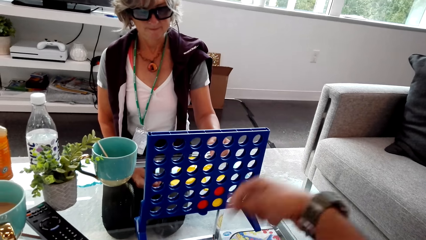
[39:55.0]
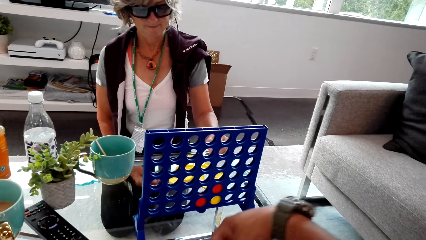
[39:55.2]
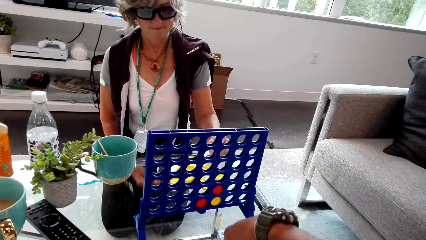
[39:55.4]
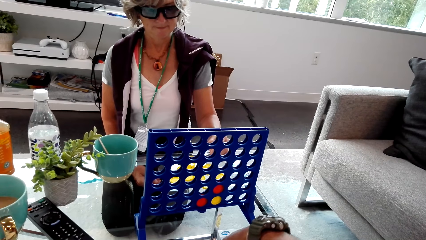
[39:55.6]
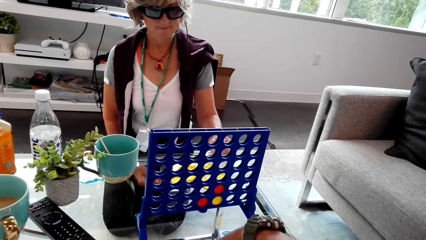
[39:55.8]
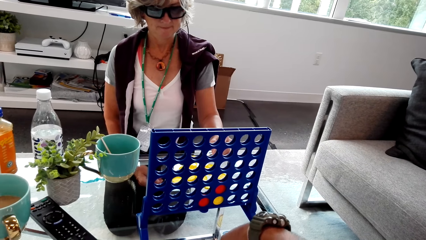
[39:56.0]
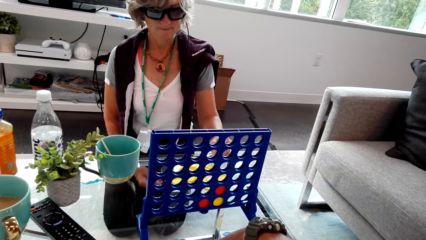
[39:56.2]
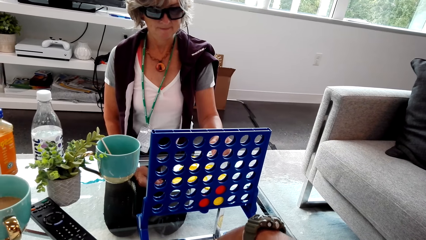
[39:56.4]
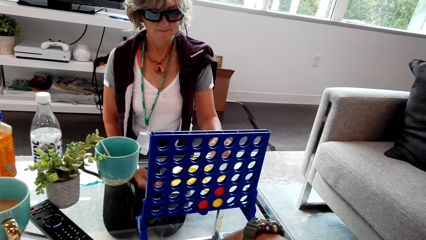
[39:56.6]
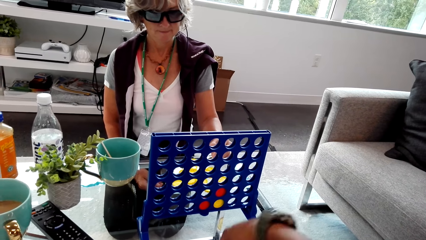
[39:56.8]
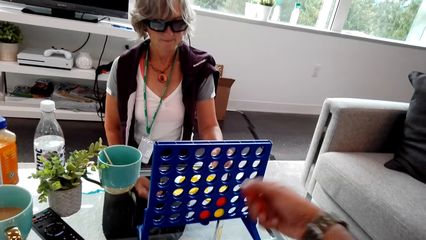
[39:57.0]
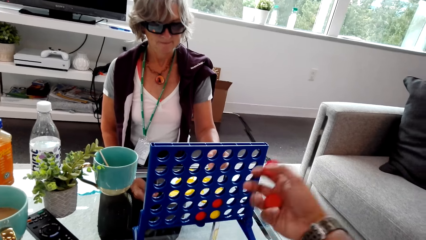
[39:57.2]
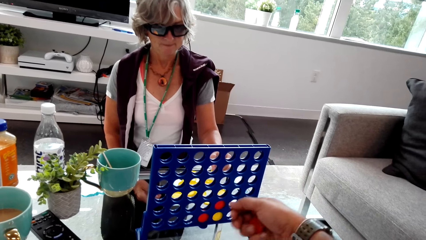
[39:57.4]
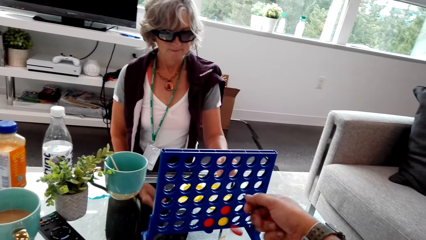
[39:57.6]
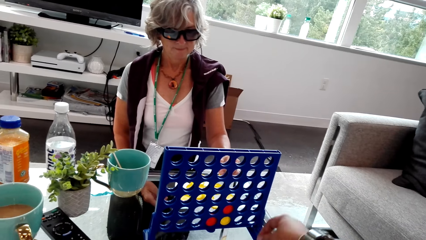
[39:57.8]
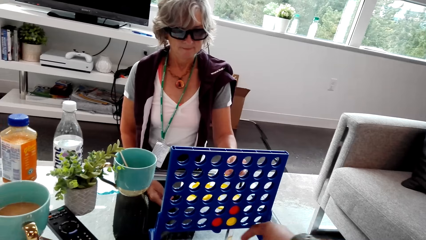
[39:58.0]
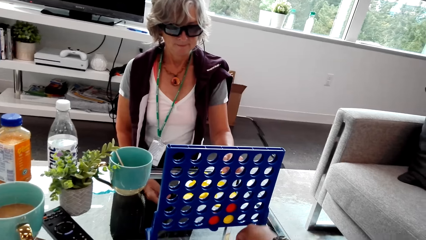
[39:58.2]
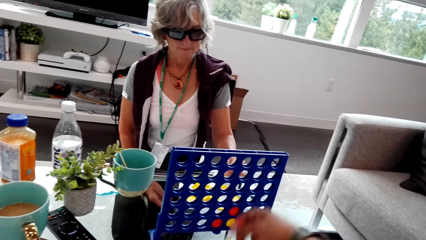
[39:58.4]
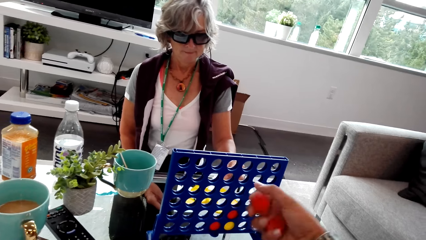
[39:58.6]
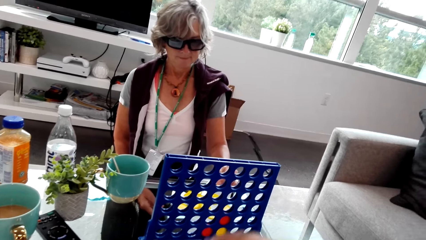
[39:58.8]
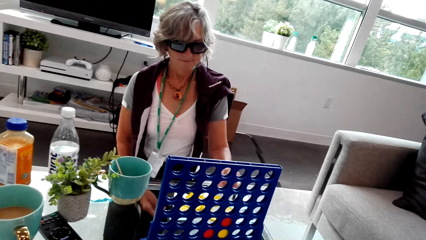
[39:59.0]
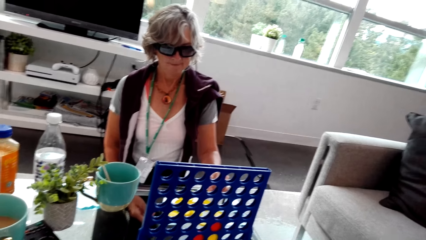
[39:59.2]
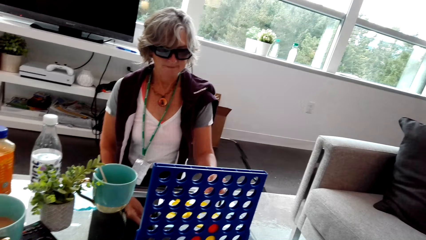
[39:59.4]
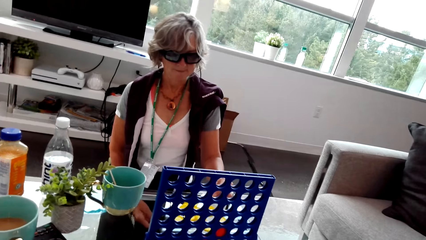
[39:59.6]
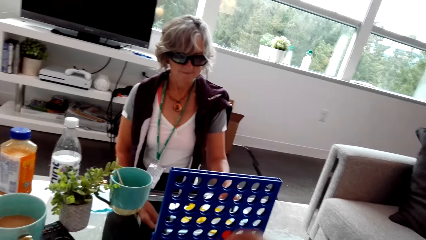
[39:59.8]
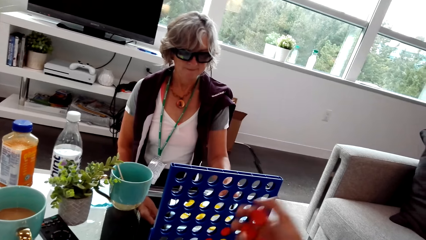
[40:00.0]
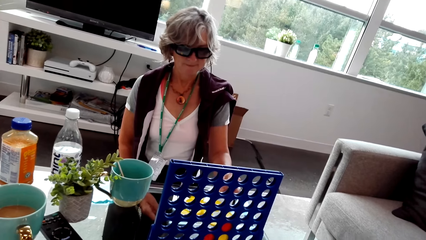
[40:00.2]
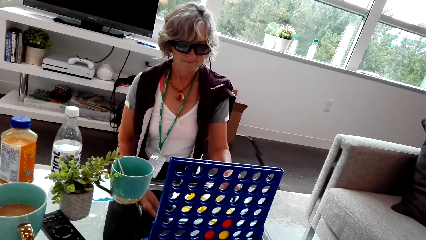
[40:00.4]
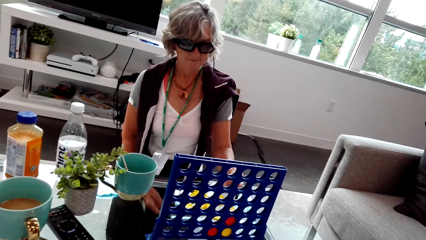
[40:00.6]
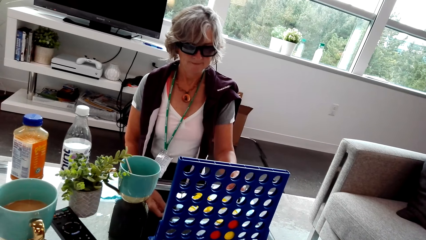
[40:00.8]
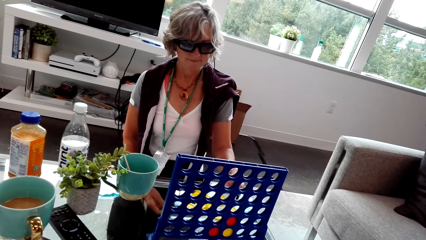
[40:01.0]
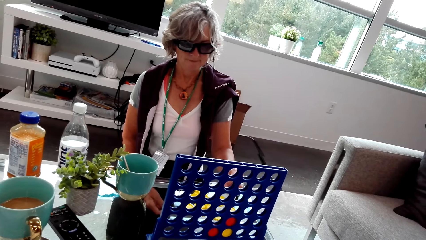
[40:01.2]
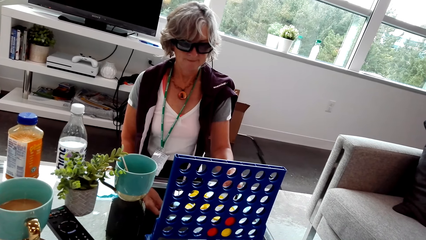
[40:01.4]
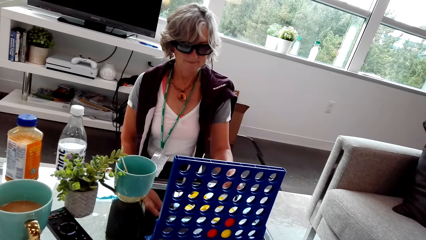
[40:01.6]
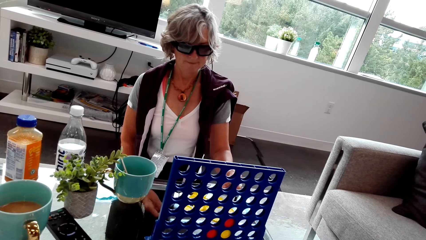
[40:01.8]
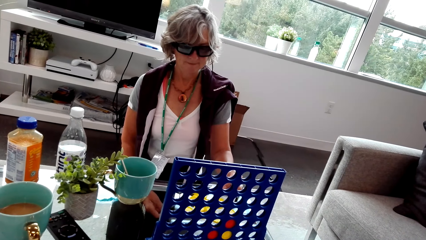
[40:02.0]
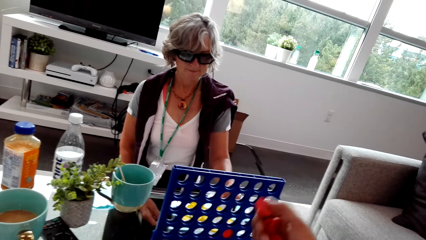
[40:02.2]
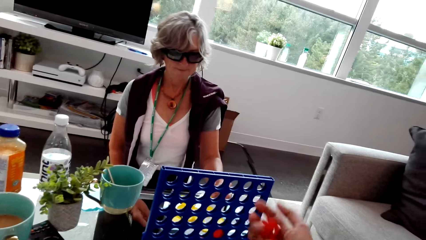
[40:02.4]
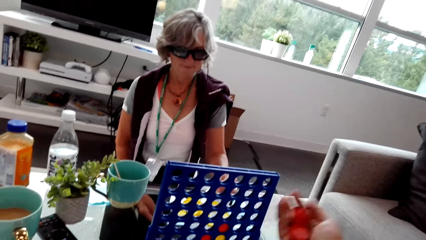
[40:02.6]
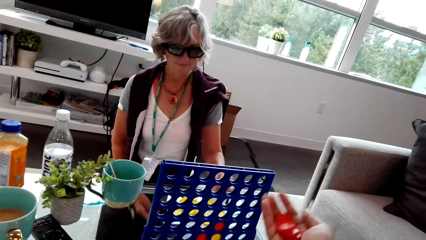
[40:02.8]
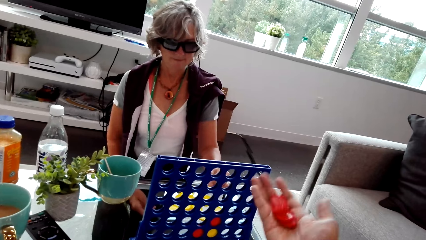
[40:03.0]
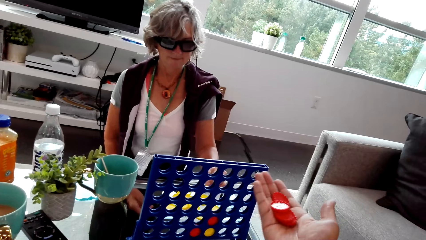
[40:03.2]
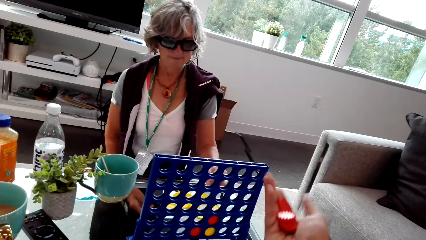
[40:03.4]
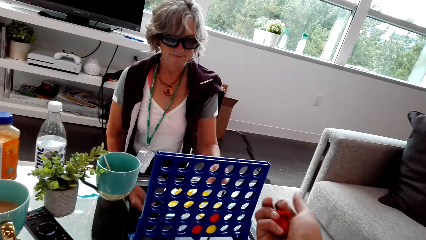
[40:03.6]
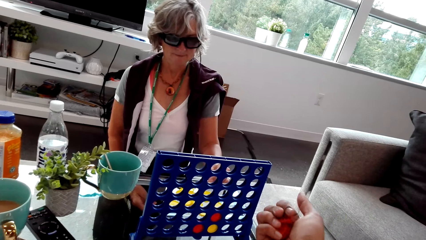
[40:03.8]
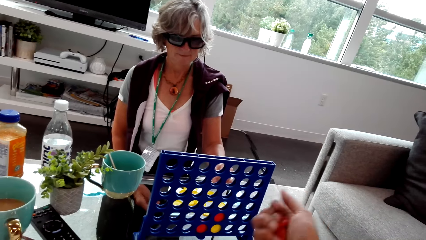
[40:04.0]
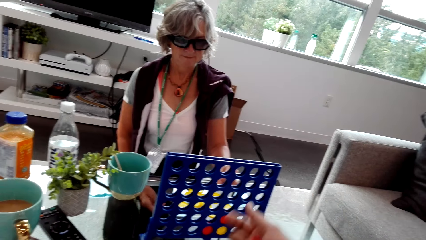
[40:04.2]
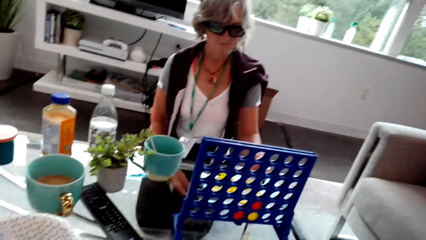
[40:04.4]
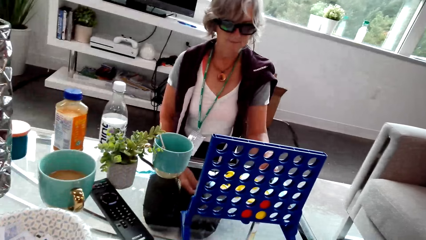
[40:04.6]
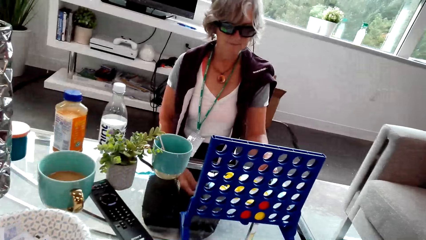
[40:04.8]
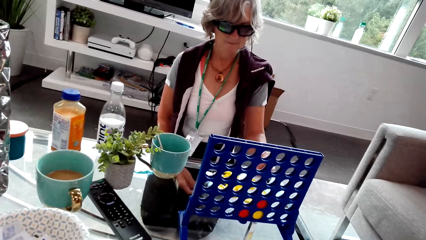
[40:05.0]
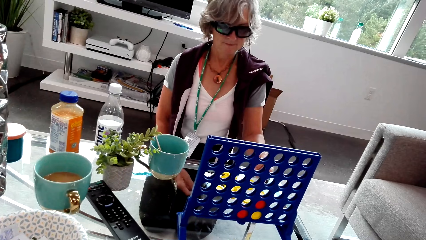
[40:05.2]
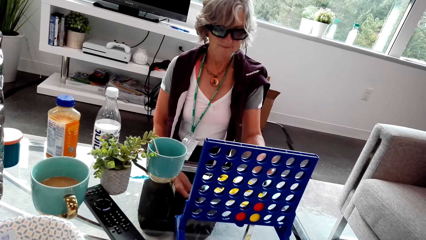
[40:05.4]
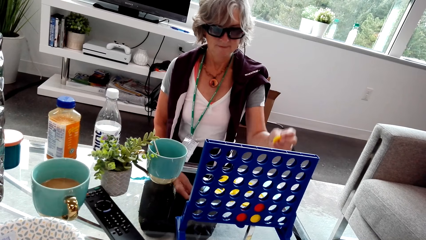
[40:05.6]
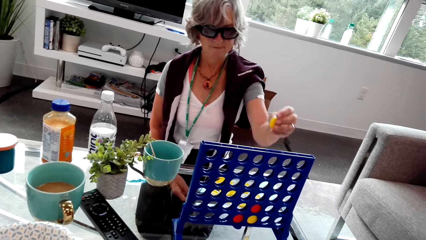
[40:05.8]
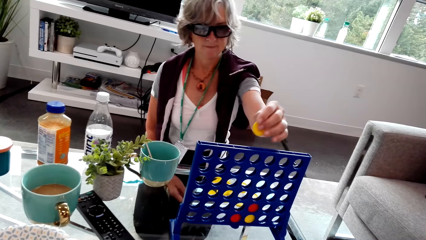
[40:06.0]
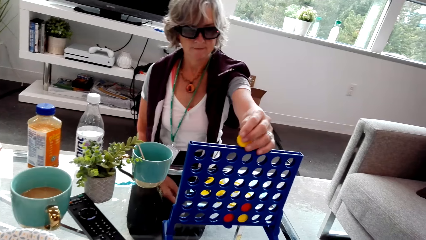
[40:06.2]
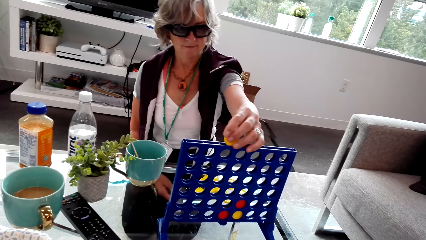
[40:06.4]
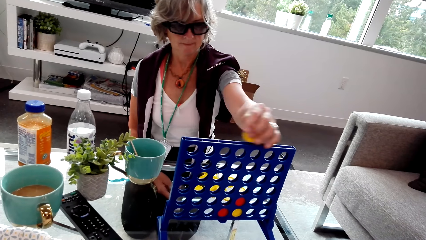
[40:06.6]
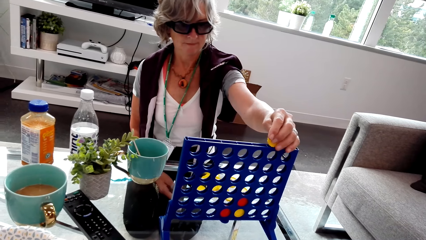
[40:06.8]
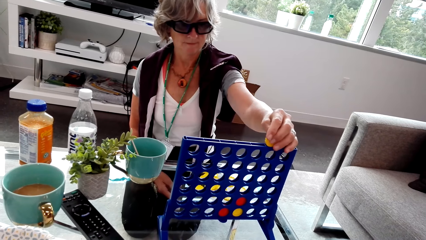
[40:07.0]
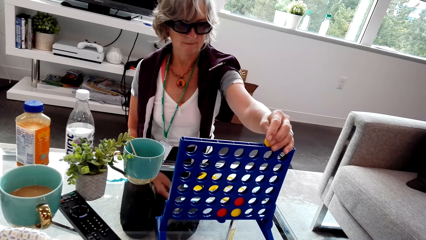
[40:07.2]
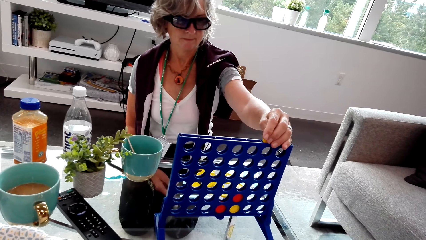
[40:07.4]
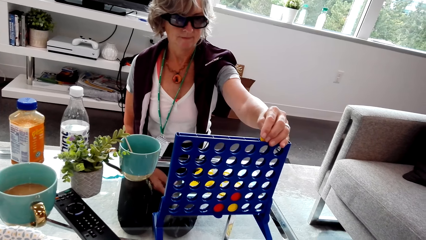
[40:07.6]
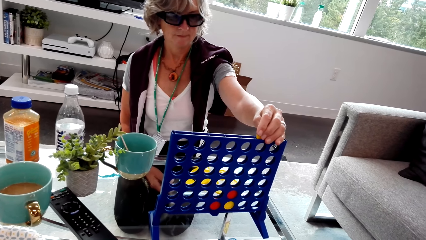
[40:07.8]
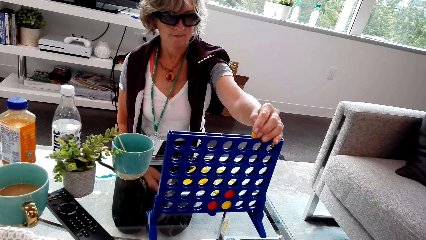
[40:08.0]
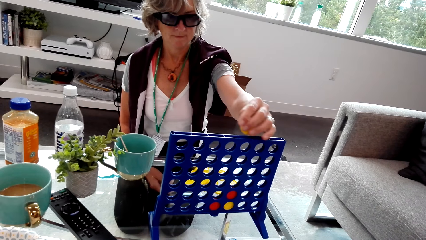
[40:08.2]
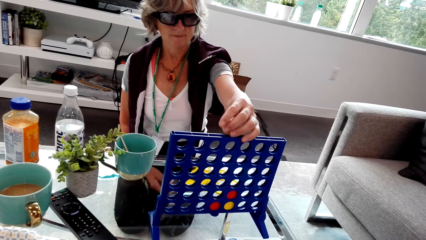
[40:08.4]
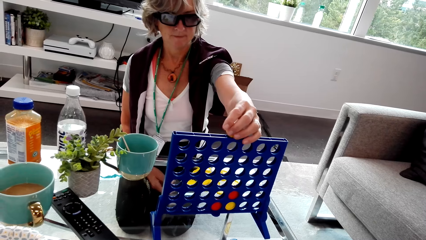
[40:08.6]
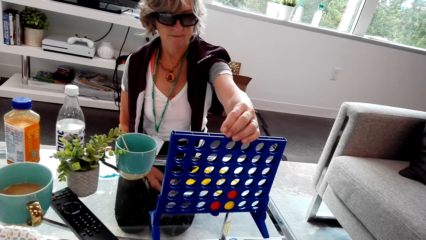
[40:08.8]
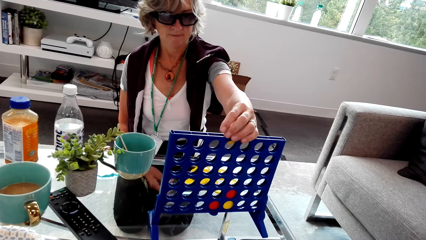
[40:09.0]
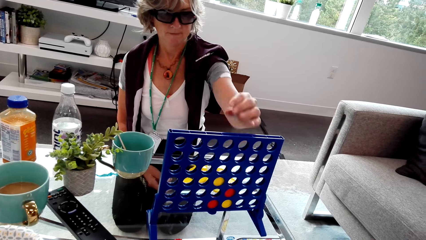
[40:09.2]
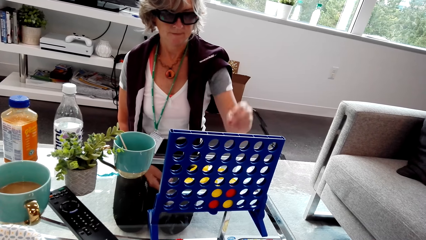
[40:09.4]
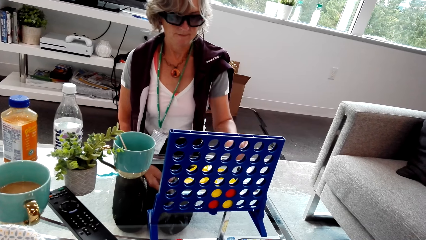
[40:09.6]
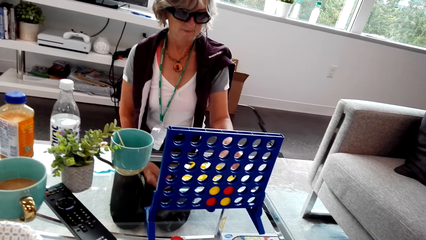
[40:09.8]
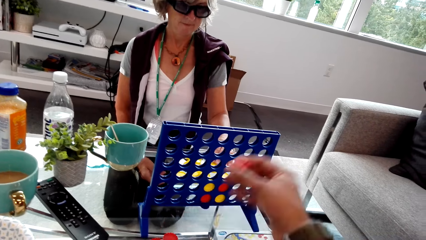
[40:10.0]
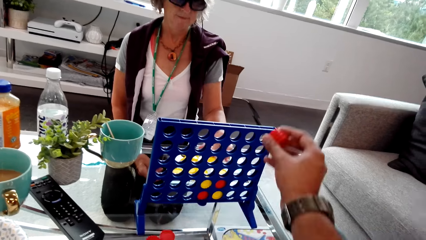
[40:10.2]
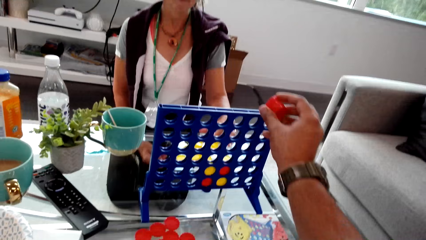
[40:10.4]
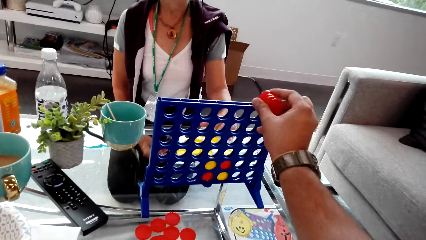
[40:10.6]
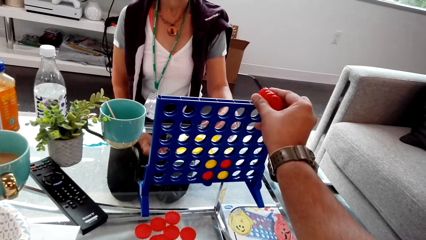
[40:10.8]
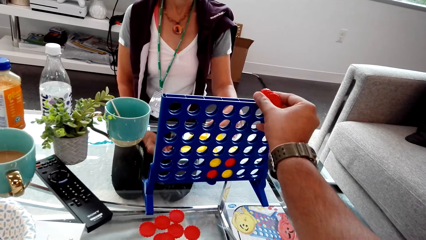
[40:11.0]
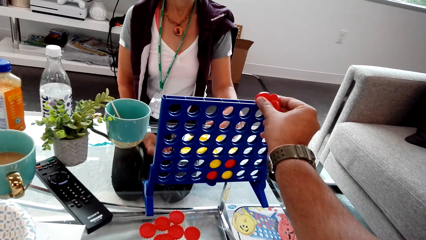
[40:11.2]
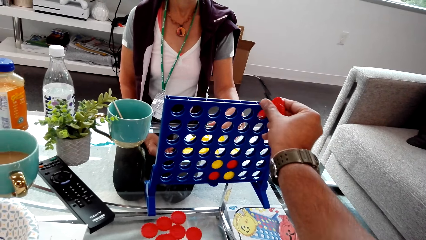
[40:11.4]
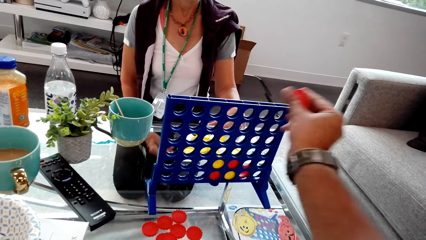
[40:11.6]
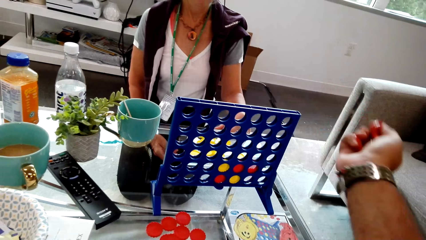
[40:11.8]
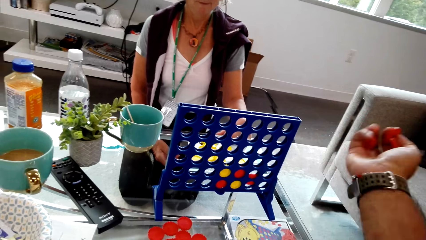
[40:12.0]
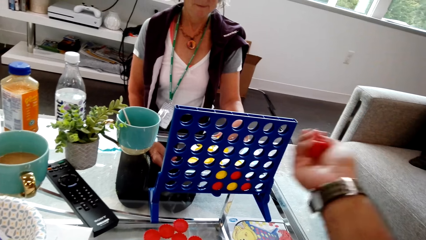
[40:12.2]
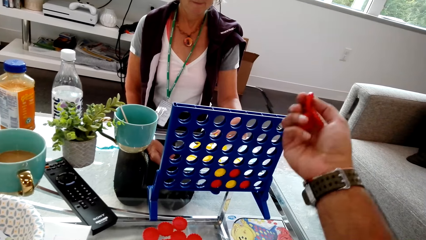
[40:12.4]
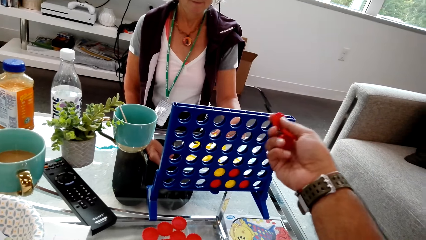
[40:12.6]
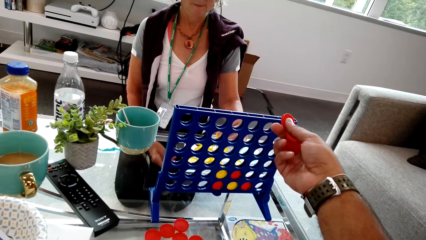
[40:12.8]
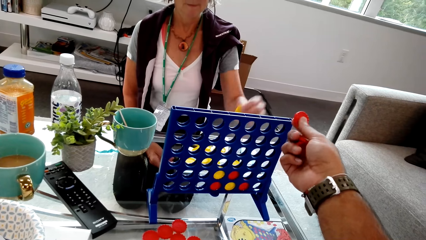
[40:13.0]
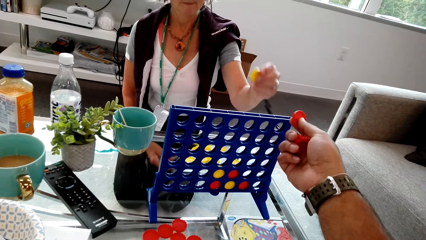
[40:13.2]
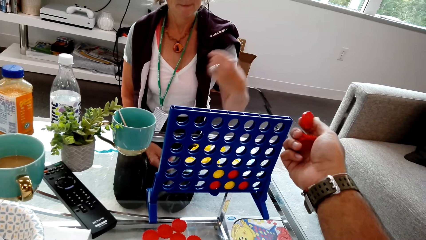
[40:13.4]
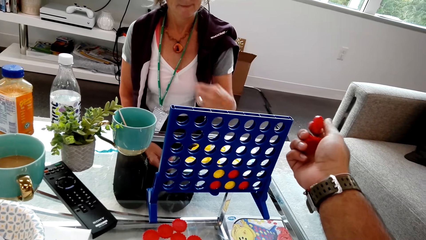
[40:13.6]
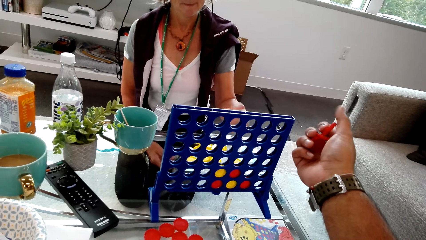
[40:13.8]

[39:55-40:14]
The camera wearer holds discs. They move their hand. A woman plays Connect 4. The camera wearer plays the Connect Four game.
